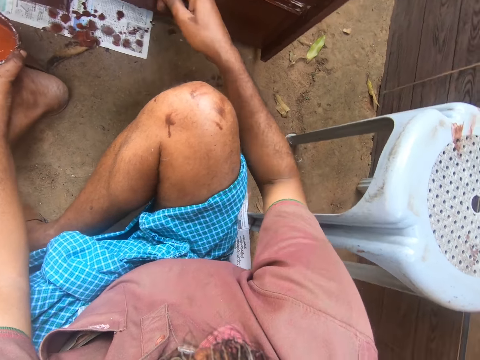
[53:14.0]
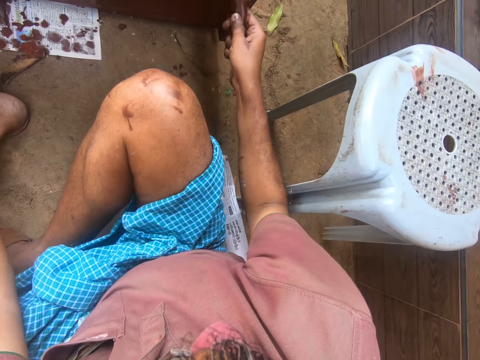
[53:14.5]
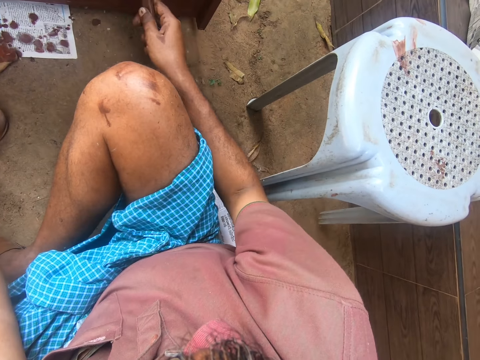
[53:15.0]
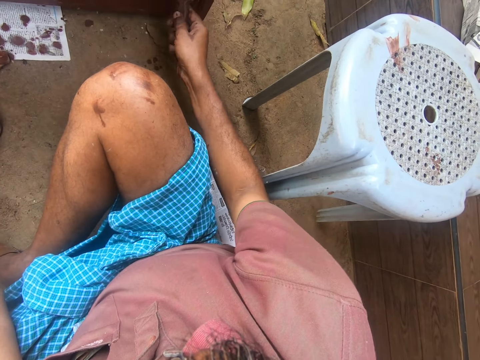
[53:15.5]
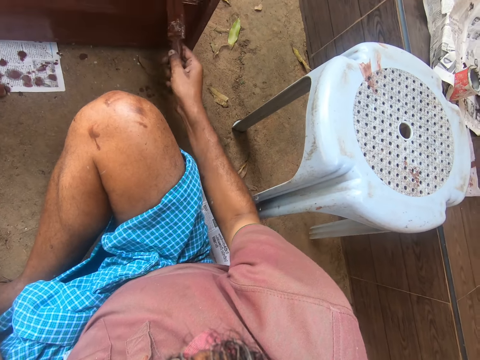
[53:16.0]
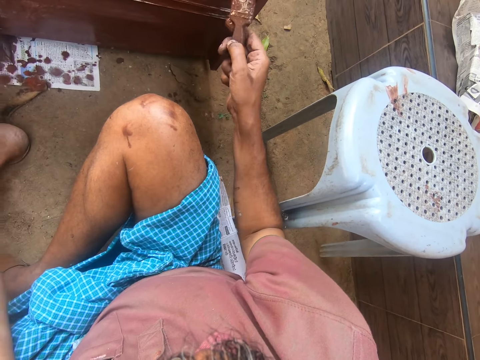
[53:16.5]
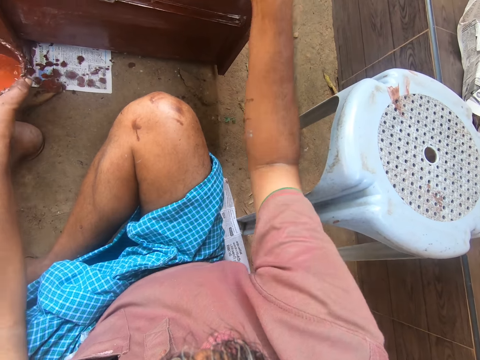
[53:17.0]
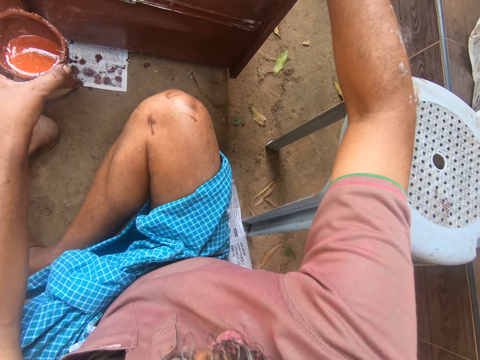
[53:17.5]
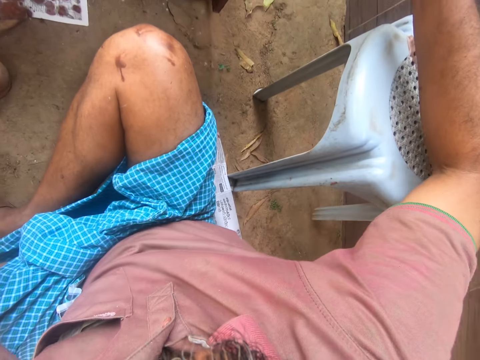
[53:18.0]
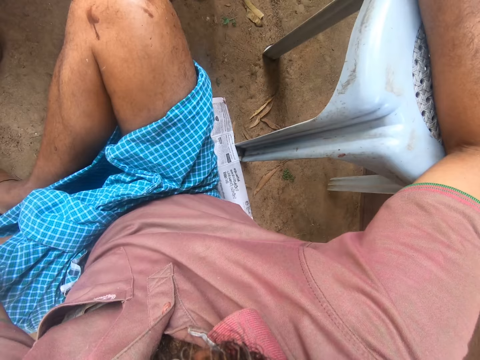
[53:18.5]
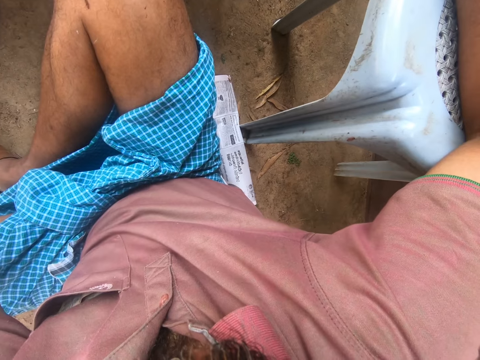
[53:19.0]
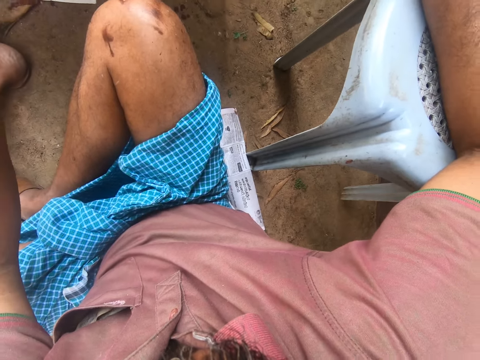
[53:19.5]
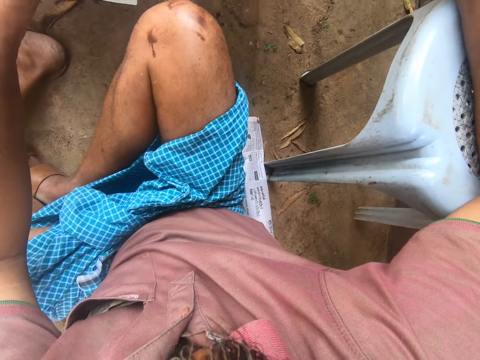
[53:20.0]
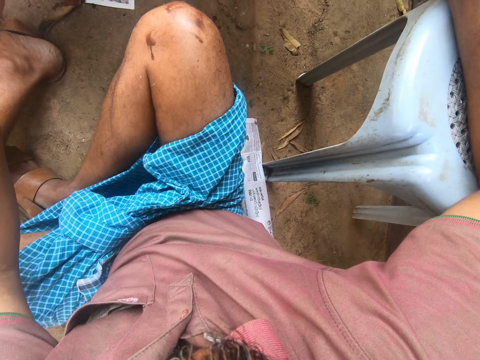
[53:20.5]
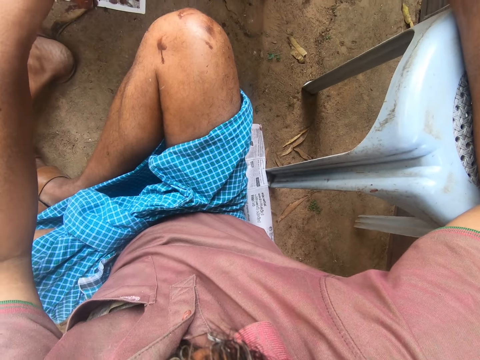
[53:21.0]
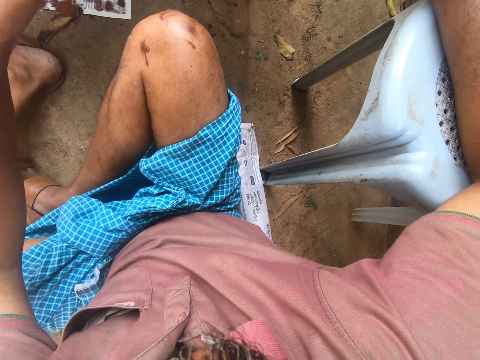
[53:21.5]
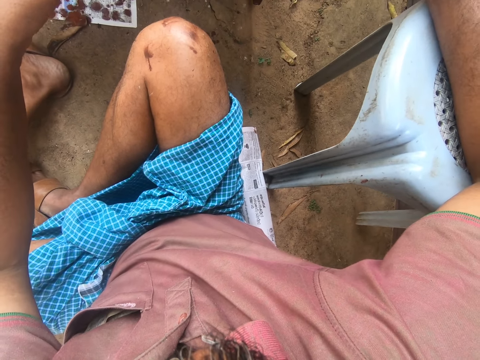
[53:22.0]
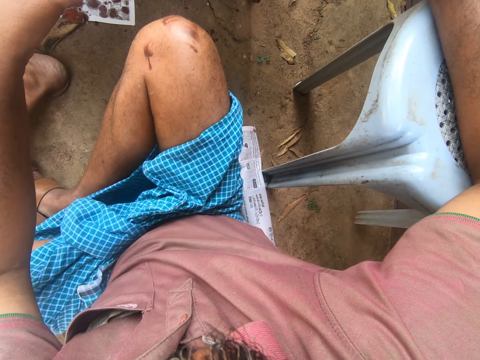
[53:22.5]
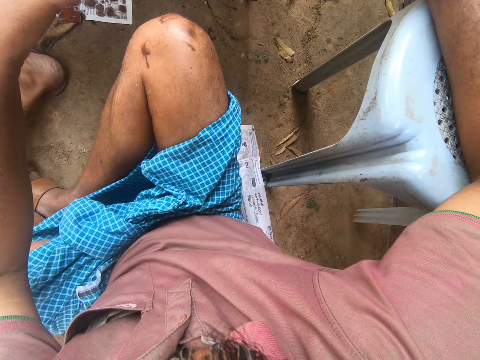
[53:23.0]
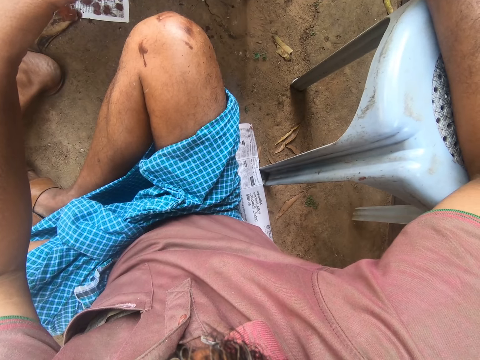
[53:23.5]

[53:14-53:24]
The camera wearer places his hand on the stool. He stares at his thigh.

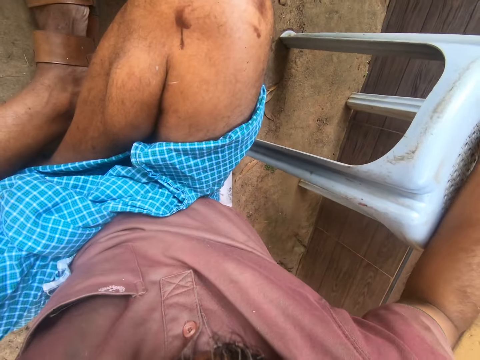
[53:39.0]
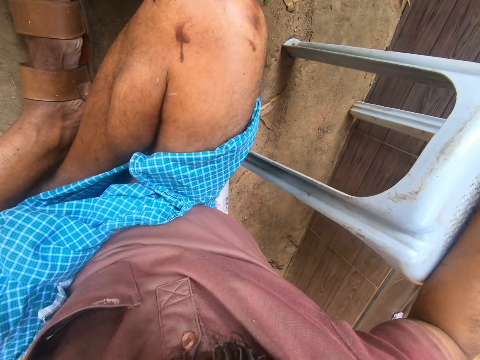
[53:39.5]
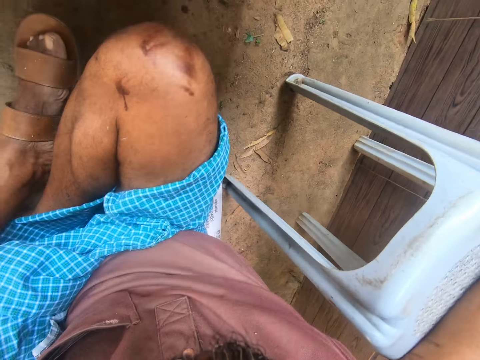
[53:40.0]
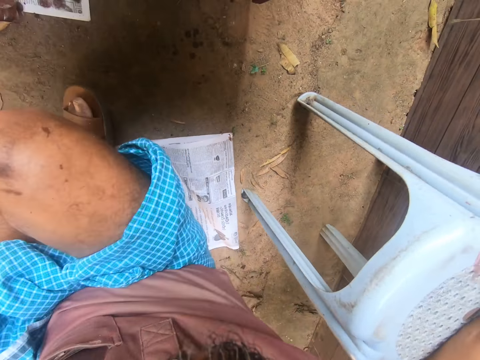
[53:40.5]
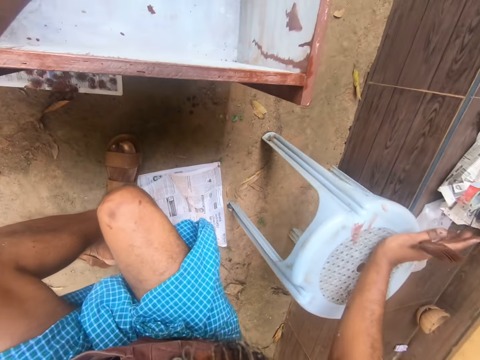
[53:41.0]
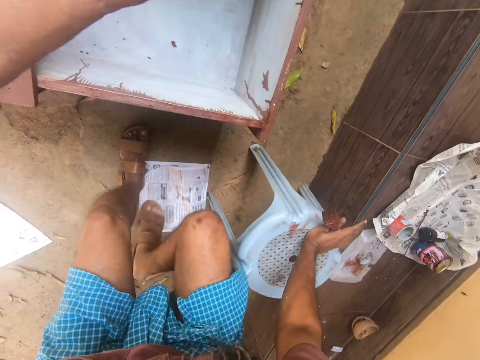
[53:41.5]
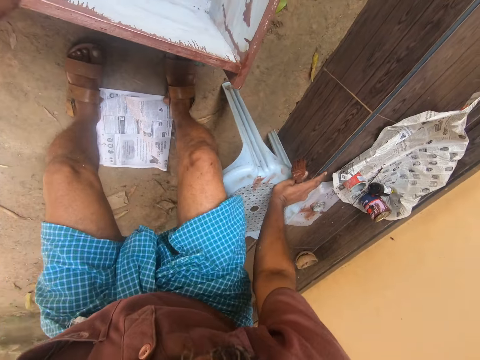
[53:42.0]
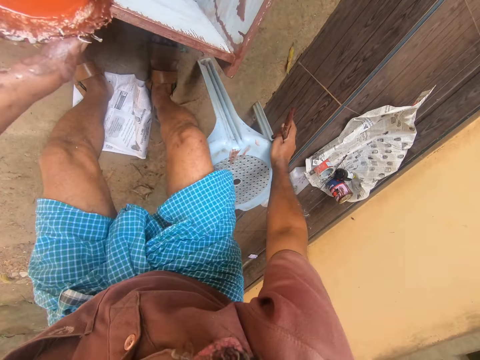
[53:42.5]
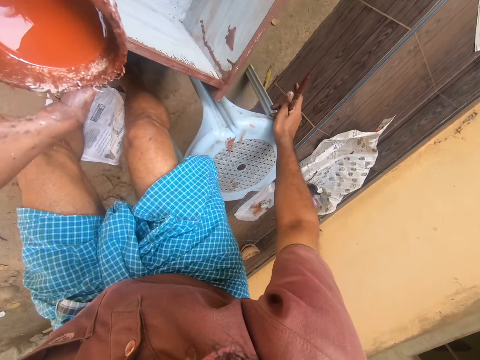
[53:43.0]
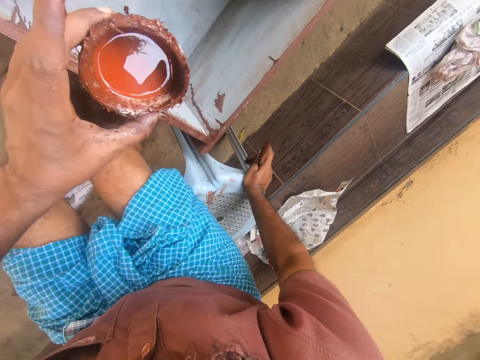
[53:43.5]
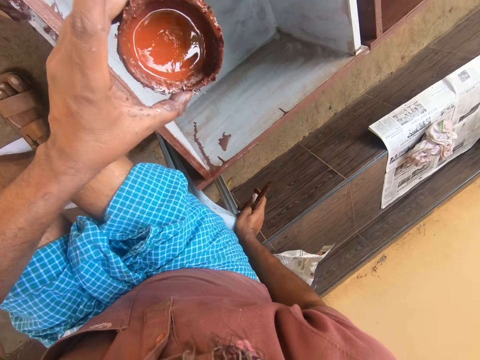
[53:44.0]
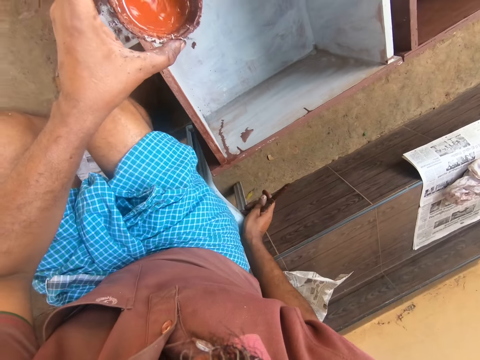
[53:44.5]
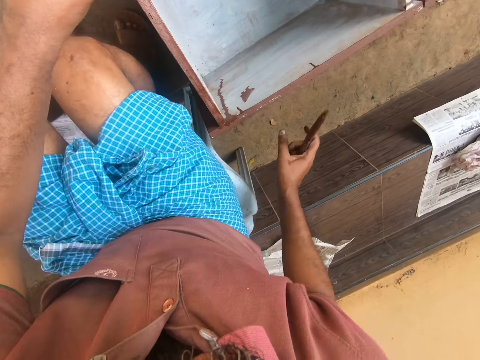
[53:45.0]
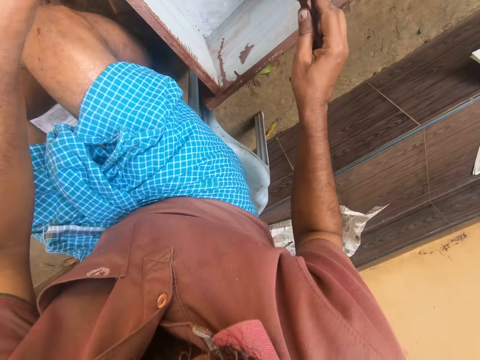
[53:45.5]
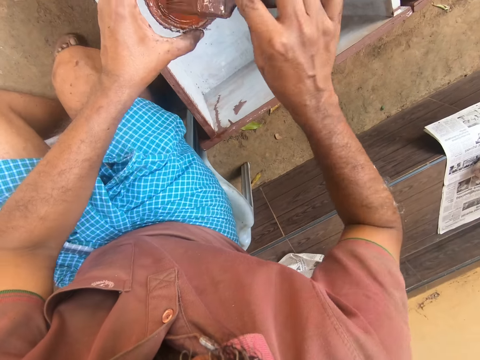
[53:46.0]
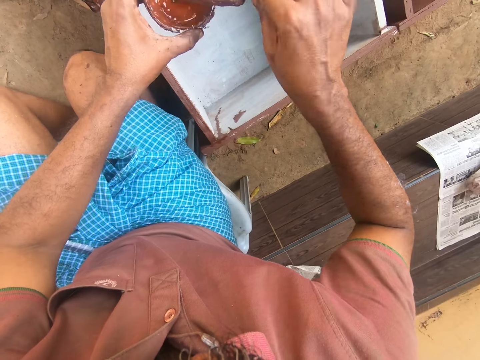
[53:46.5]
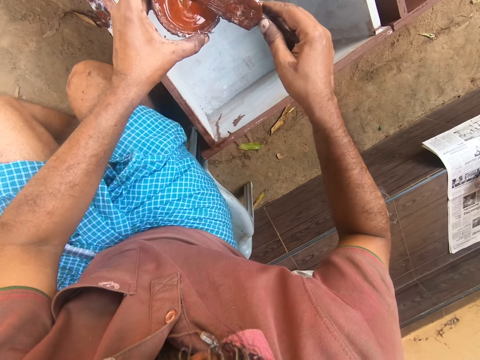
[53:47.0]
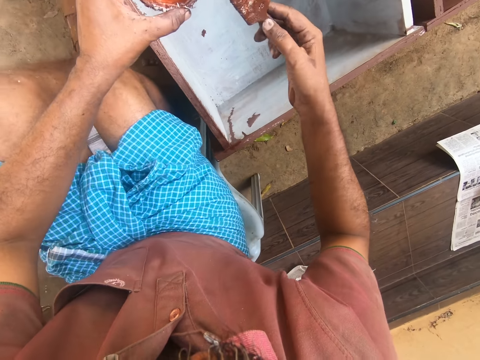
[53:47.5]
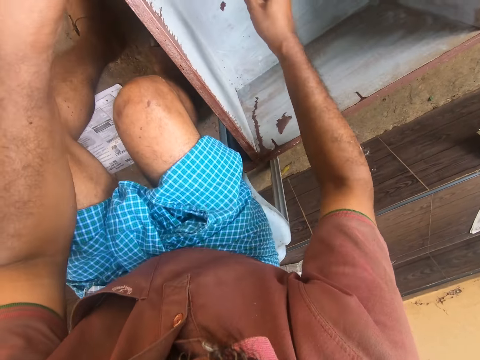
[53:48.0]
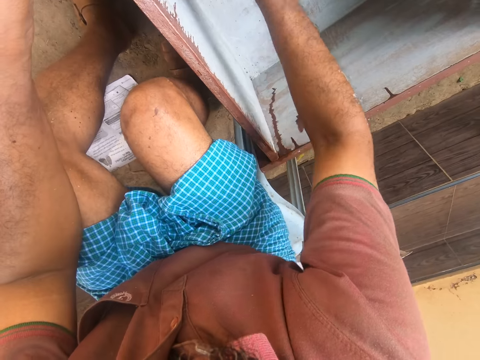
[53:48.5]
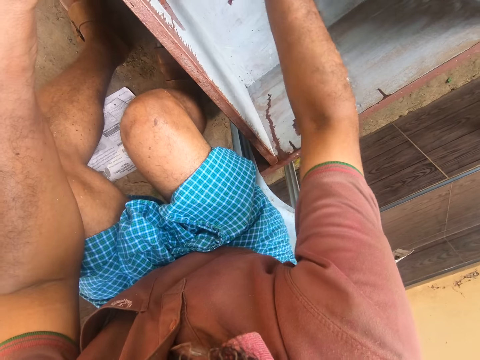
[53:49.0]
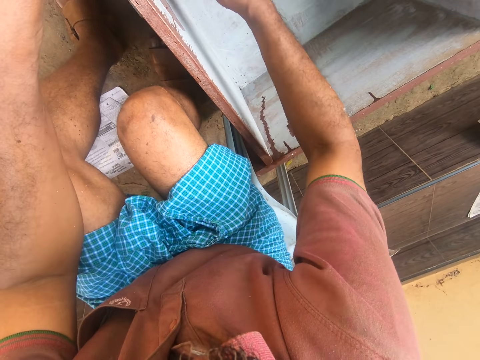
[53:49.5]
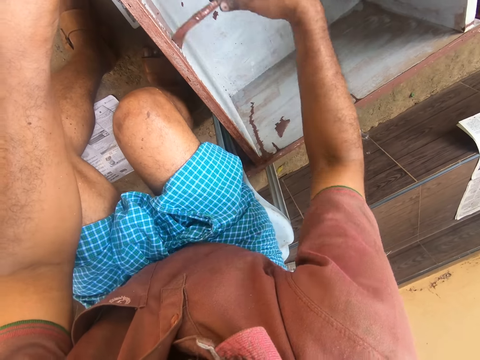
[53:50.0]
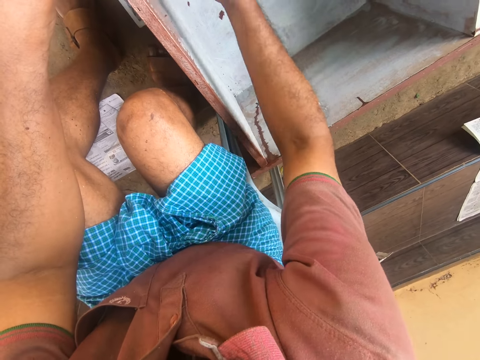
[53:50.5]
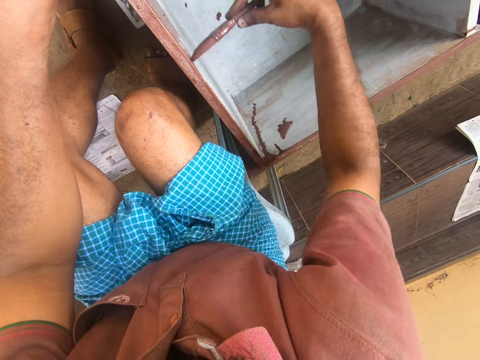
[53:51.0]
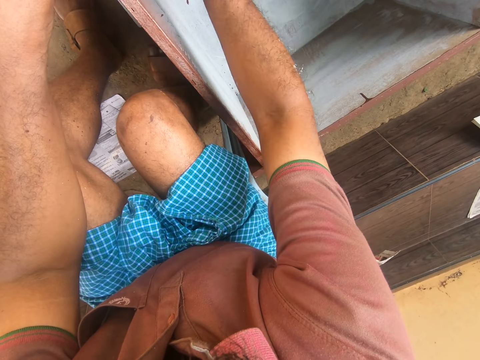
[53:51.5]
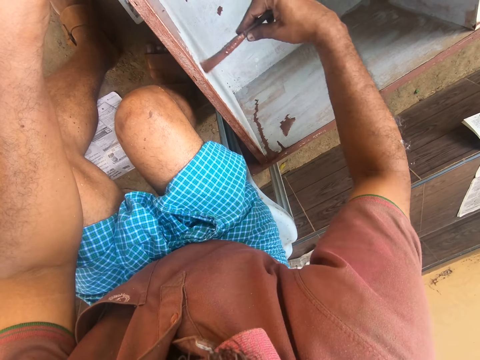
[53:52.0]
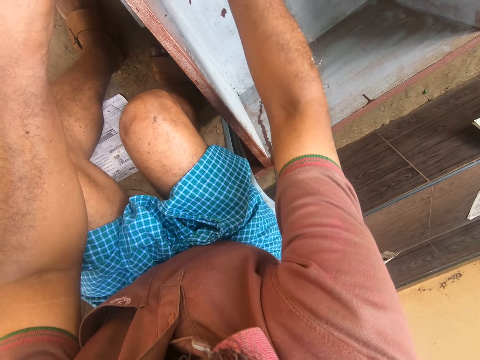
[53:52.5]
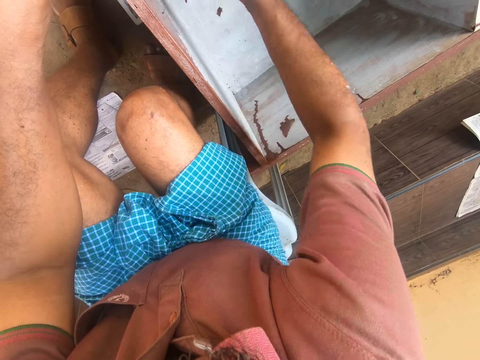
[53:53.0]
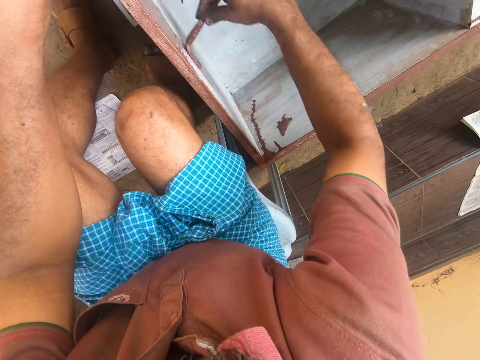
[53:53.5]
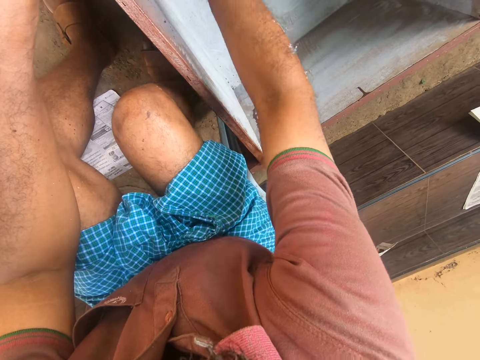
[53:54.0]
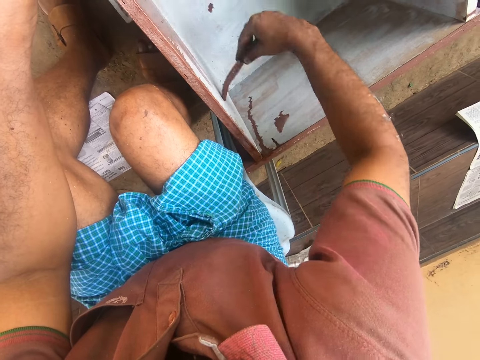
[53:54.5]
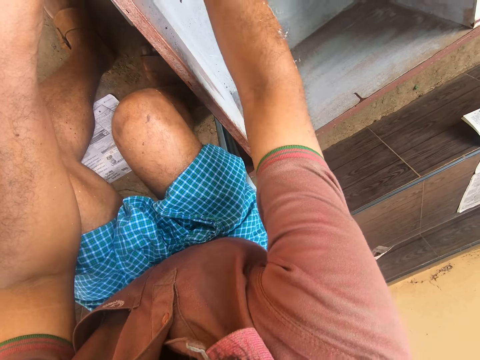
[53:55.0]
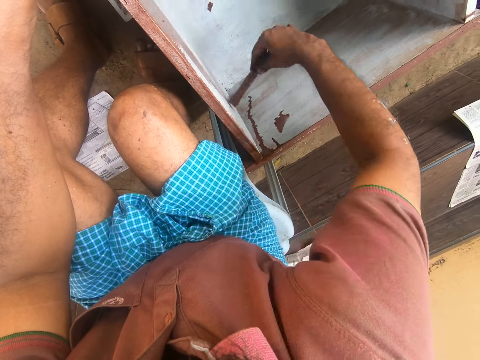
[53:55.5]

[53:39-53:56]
The camera wearer moves towards the stool. They move the white stool towards the wooden structure. They sit on the stool. They stare at the wooden structure. They dip the paint brush in the can of paint. They remove the paint brush from the can of paint. They turn the paint brush. They paint the wooden structure with the paint brush. A woman talks to the camera wearer. The camera wearer paints the wooden structure with the paint brush.
